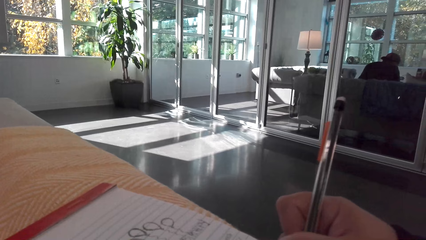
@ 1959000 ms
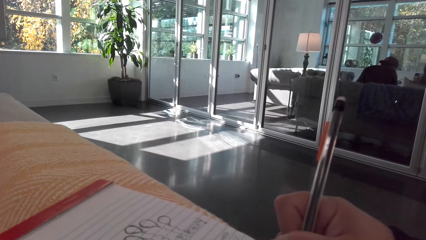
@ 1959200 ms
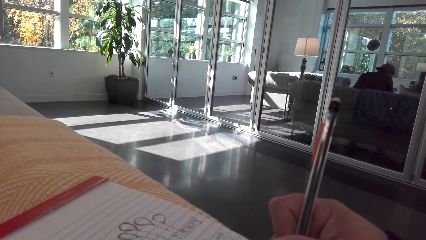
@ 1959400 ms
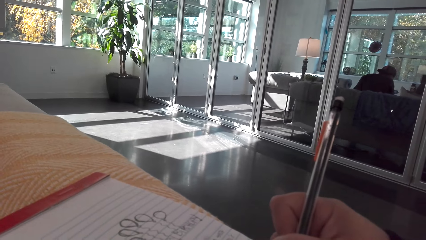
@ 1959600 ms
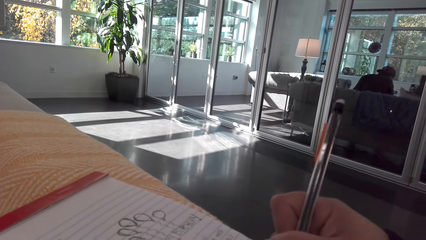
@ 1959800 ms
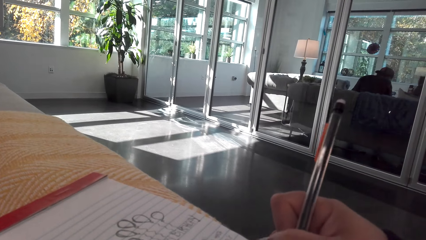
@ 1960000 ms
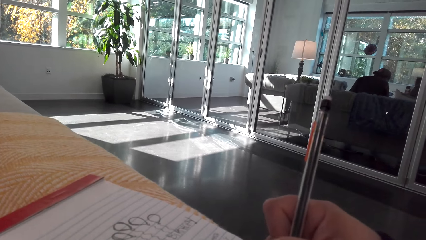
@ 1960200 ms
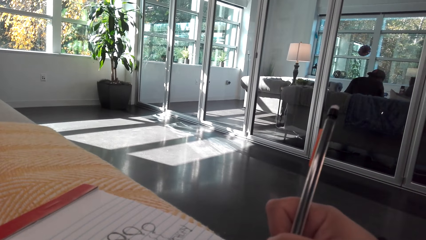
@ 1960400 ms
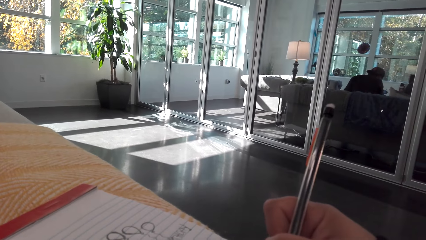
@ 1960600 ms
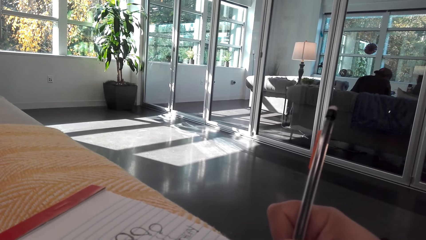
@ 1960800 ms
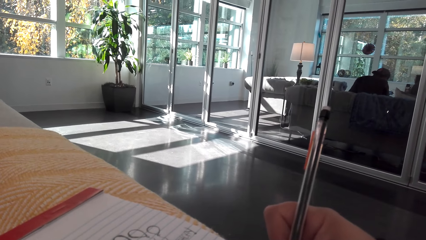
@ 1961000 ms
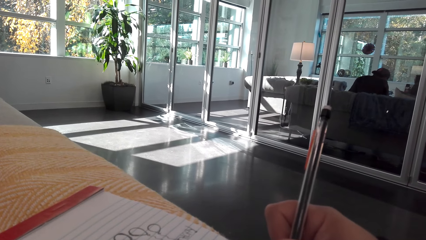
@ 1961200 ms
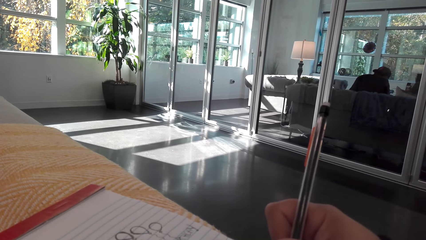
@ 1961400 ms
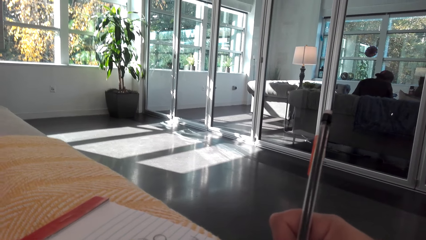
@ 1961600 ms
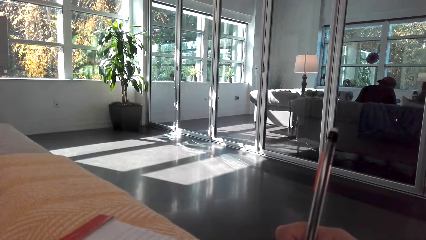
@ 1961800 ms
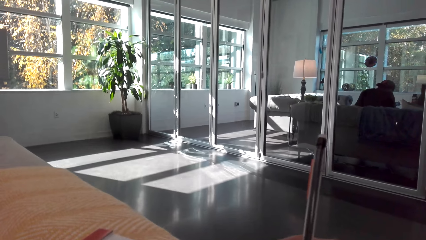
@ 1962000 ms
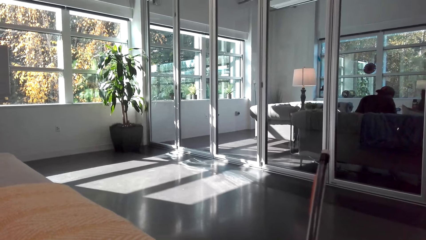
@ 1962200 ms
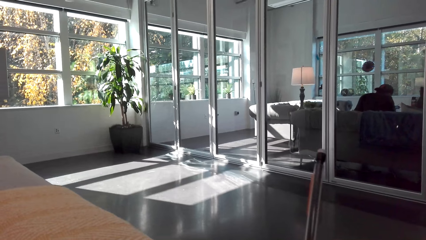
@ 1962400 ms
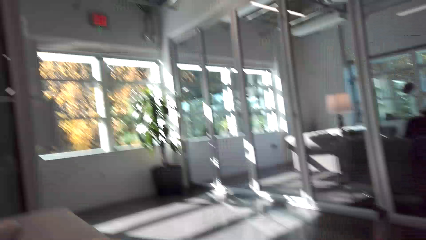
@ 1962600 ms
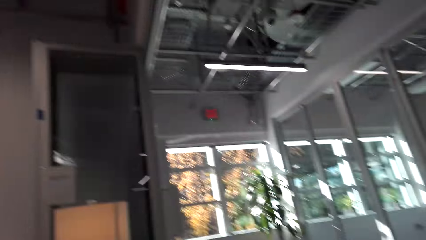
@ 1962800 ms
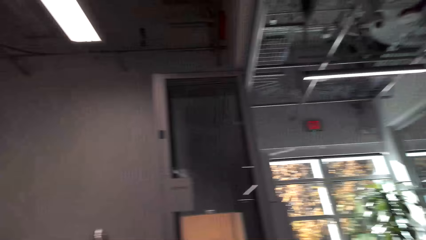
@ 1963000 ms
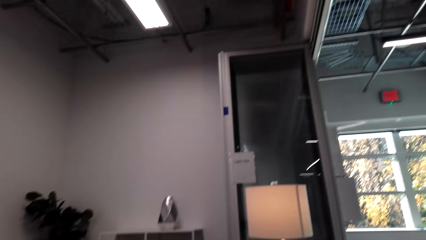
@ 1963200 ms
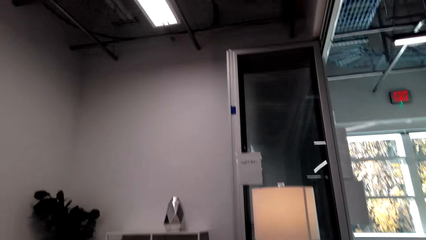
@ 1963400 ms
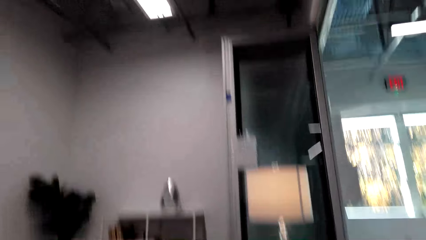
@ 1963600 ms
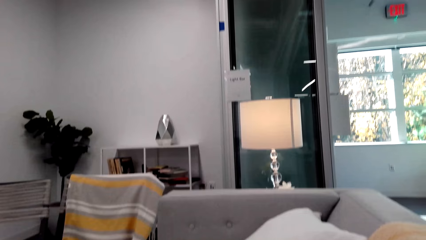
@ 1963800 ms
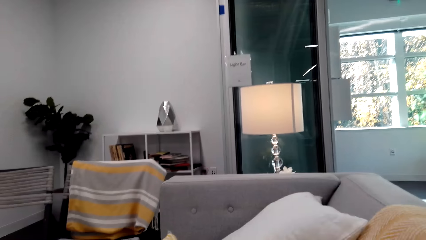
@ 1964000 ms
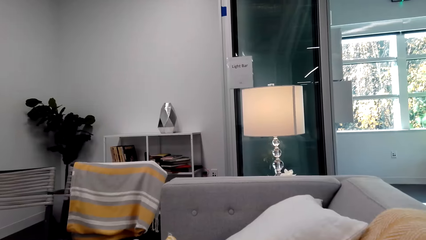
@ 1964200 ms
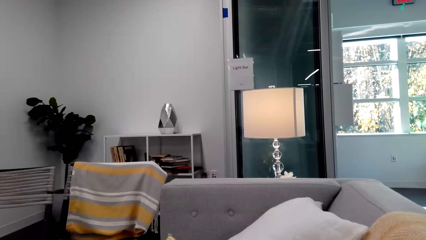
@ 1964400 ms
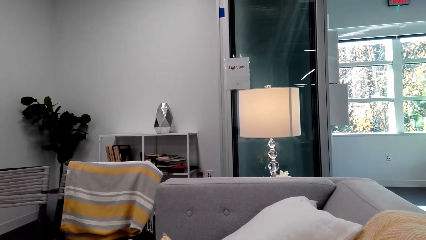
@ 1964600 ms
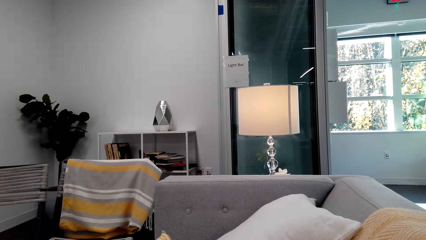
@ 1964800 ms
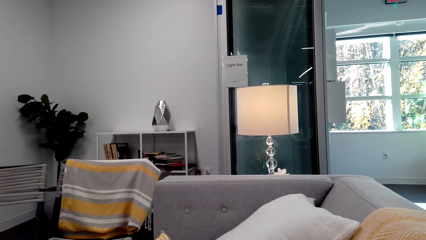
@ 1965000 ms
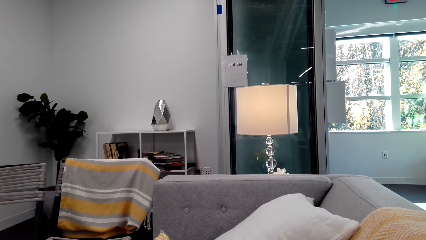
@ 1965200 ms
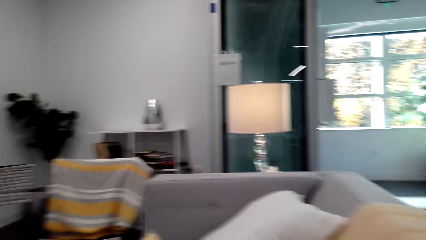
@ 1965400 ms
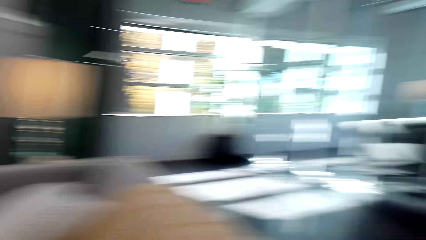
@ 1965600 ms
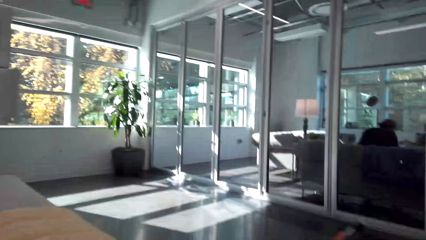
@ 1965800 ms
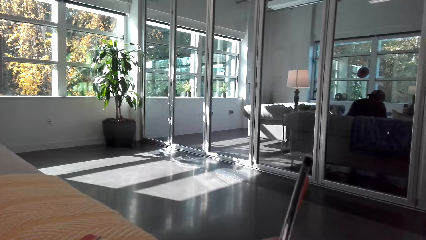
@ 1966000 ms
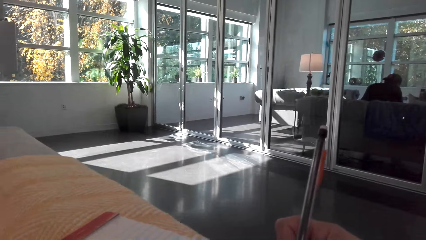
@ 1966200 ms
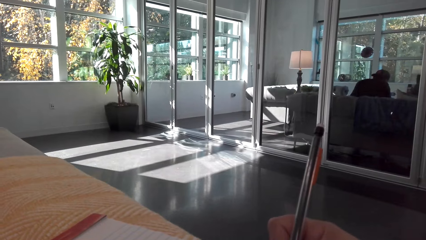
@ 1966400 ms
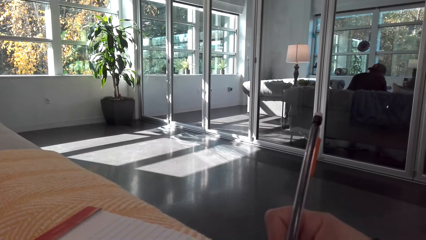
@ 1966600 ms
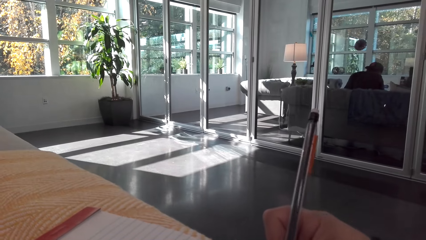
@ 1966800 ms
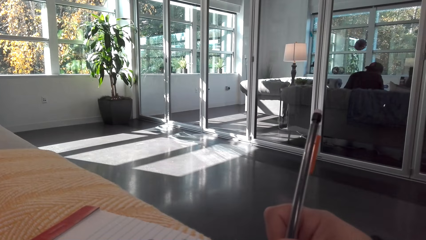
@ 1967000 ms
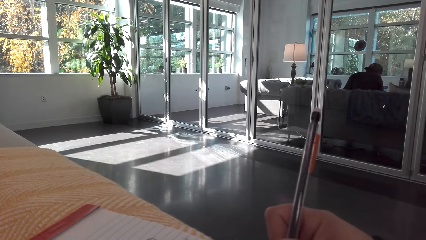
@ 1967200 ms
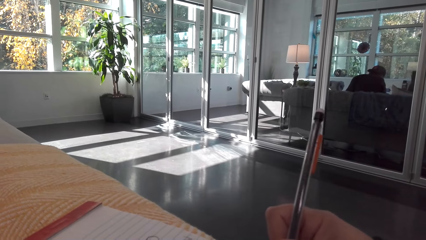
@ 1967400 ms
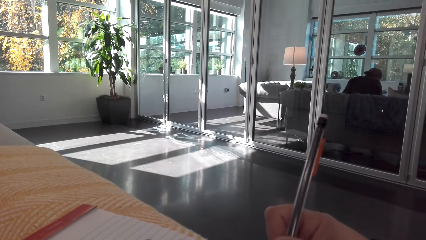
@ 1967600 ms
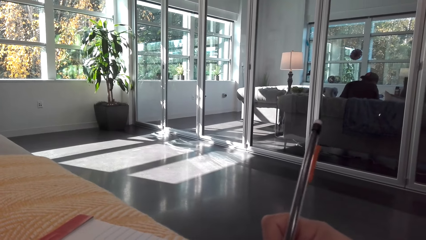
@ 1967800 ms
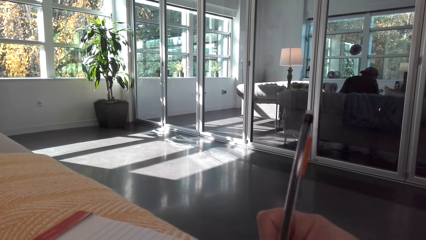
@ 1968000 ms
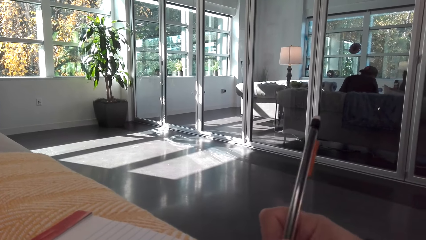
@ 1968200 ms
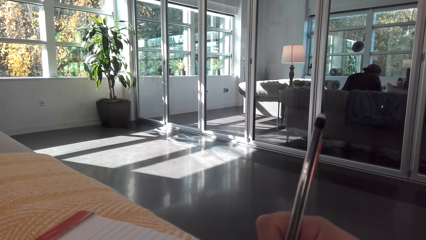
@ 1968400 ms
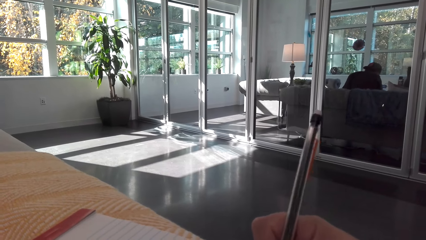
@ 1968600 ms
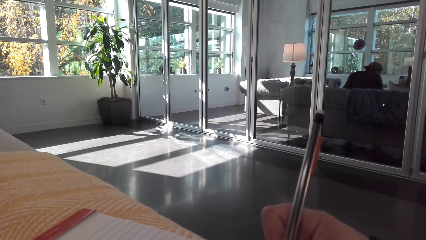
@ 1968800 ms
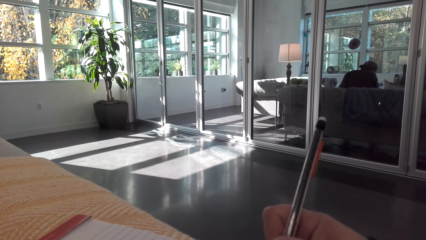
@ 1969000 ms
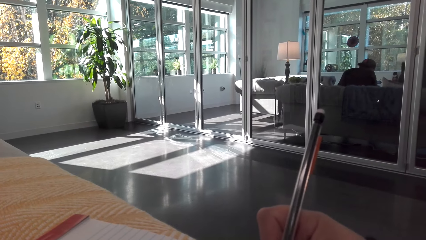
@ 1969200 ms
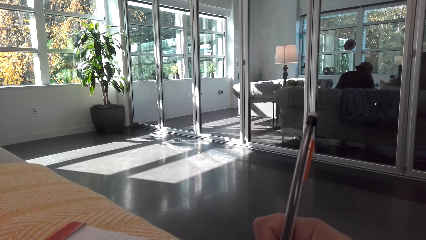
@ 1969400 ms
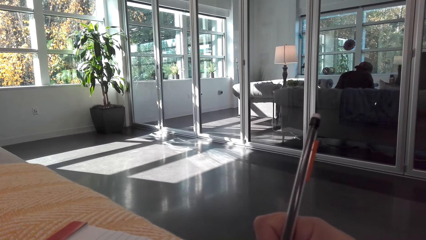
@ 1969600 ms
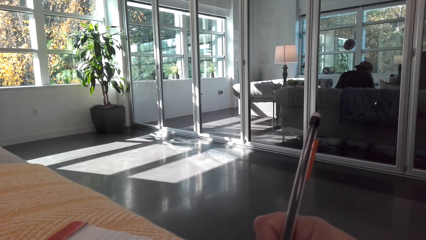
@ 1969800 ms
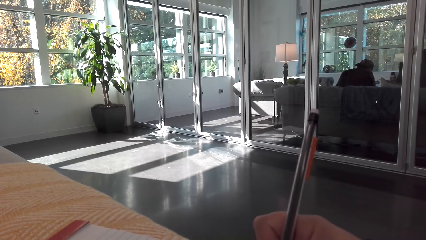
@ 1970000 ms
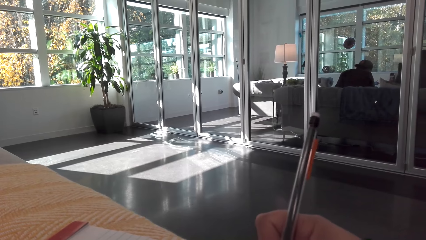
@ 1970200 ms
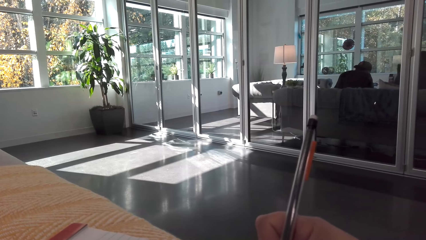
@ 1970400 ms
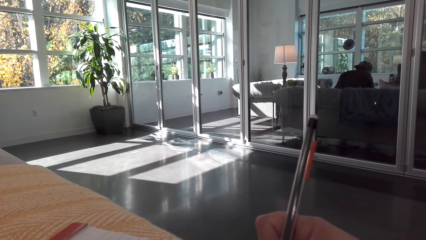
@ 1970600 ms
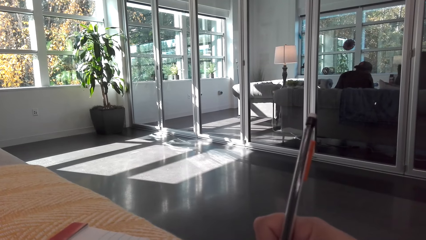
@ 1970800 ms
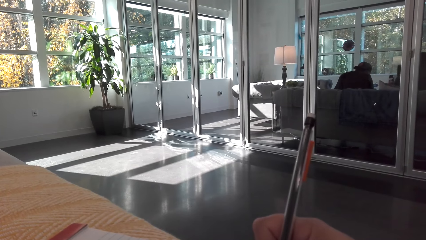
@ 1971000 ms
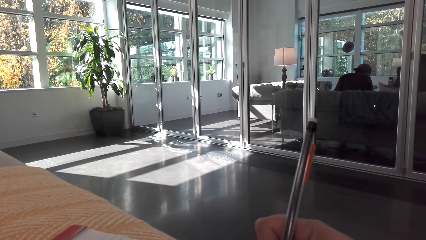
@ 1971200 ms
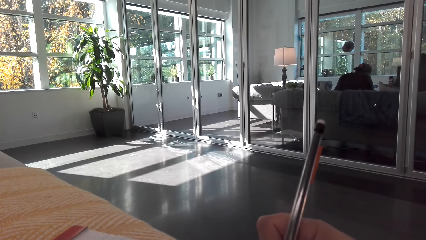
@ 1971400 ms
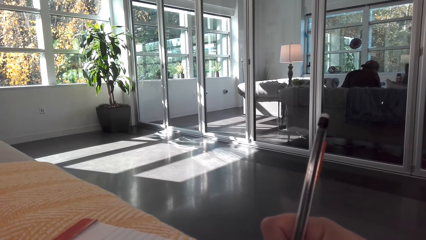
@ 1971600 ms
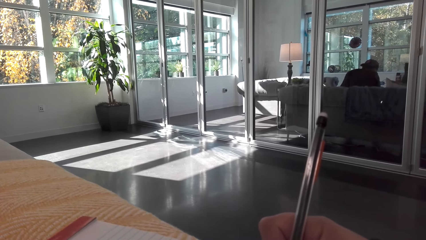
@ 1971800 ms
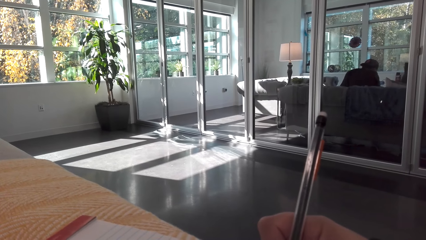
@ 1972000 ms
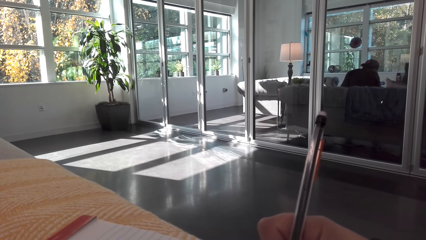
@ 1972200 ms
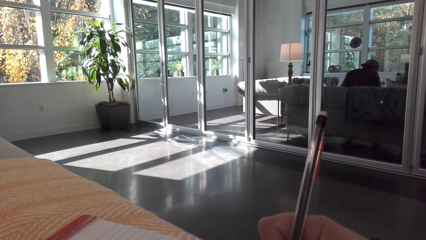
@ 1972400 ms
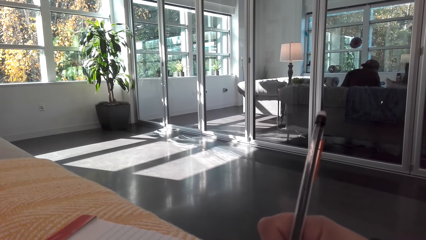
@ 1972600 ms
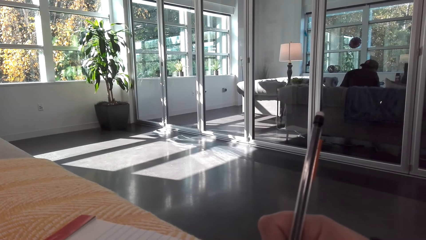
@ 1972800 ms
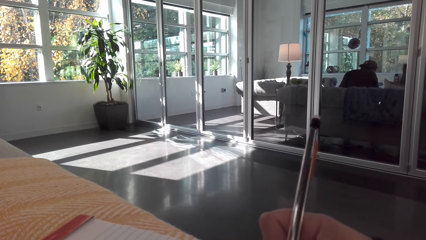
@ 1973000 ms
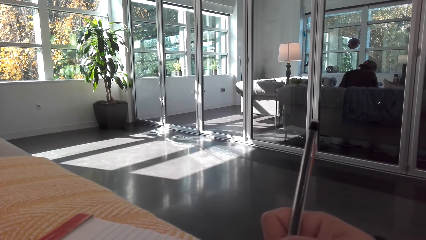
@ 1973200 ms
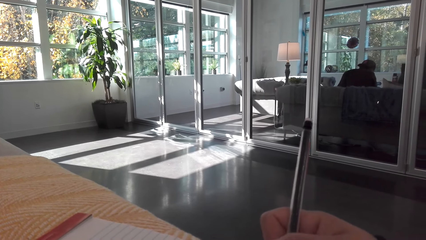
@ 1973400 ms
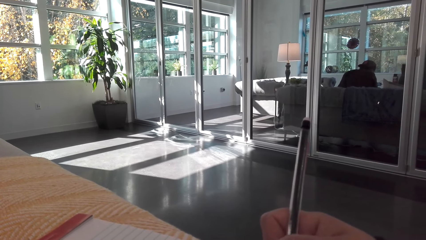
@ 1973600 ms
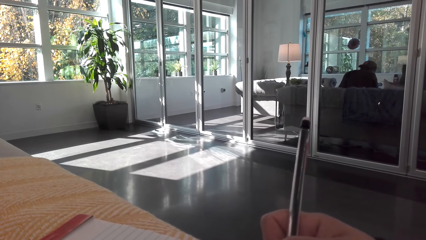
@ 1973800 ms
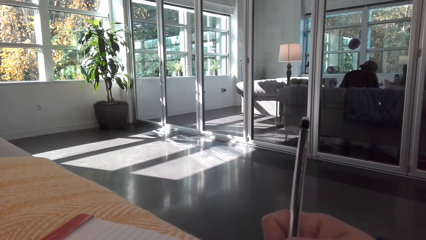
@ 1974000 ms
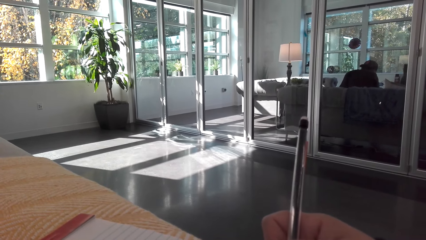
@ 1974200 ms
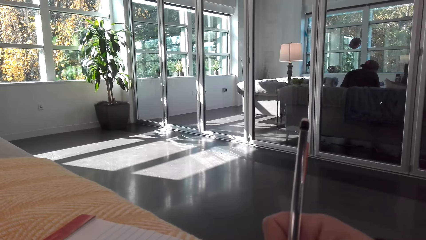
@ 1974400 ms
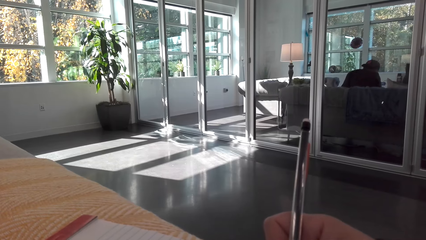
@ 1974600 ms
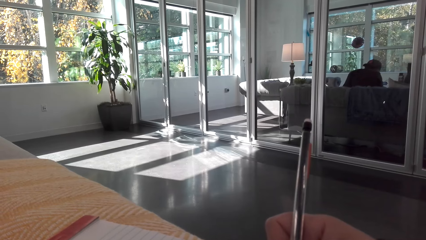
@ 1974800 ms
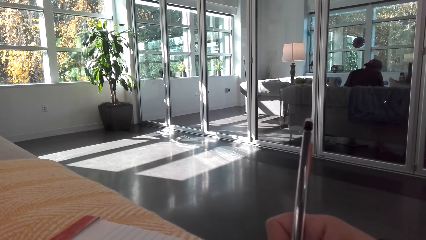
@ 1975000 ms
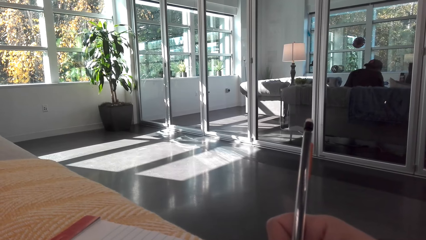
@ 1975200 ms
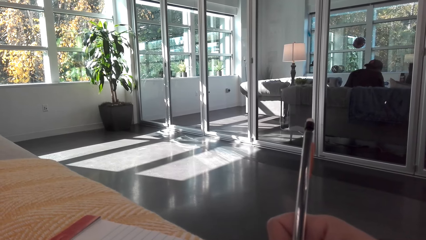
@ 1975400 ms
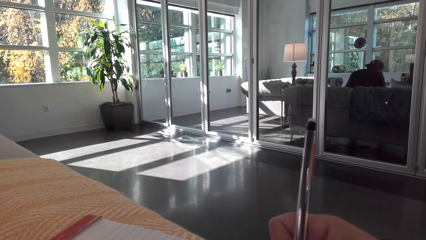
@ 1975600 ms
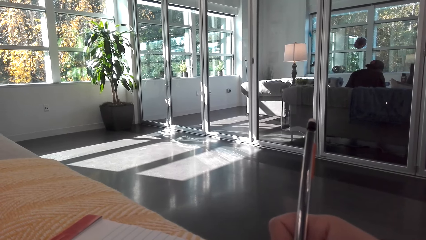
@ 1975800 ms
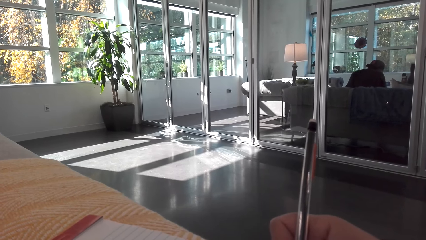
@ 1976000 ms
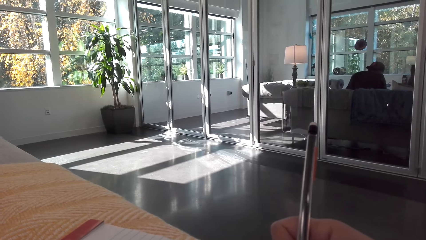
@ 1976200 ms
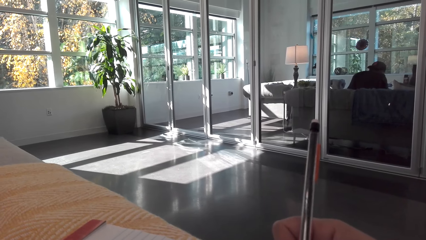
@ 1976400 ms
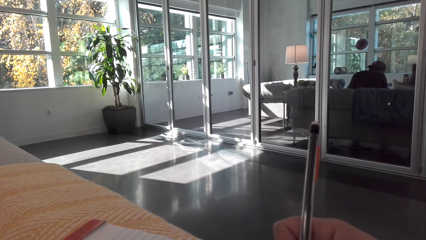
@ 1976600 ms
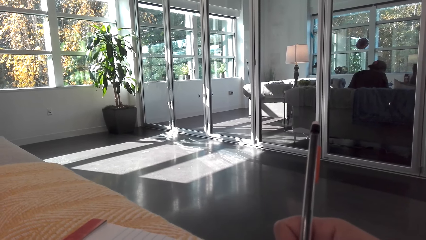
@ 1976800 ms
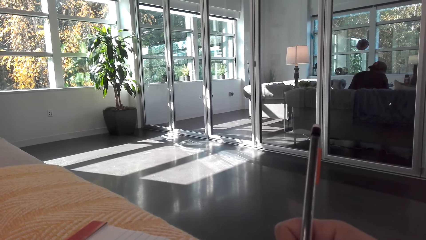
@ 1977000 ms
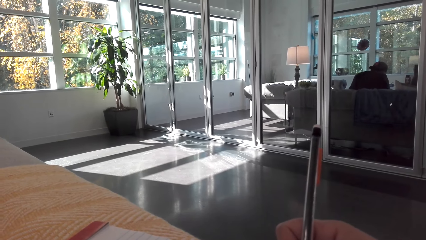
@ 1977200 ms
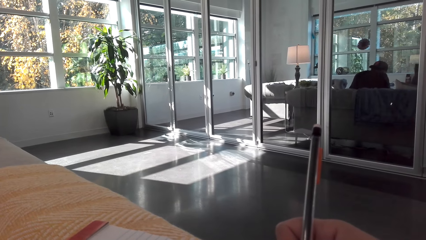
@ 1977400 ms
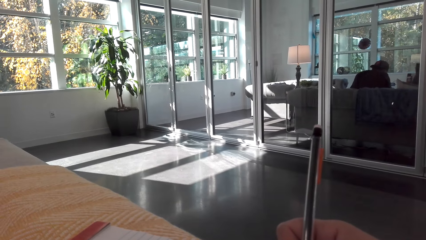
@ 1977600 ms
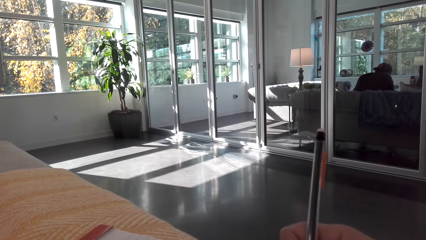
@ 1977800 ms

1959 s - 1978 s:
The camera wearer looks around the room. They draw on the book. They write on the book.
